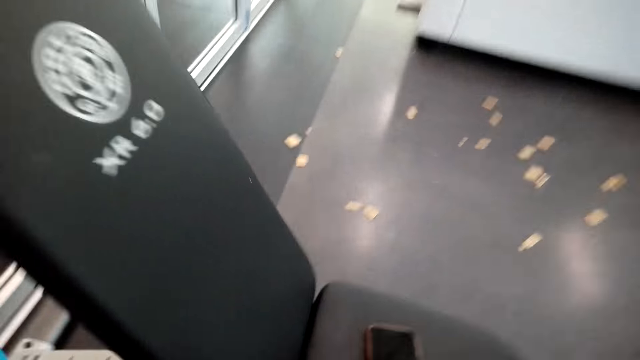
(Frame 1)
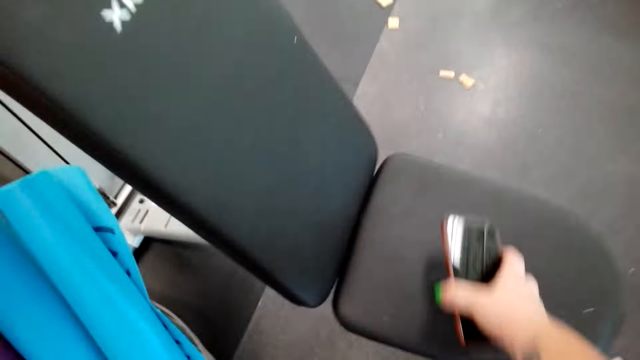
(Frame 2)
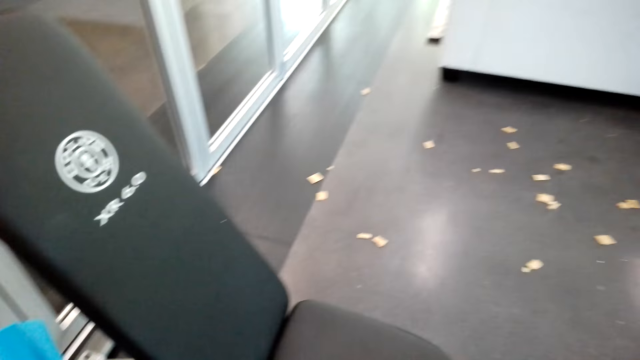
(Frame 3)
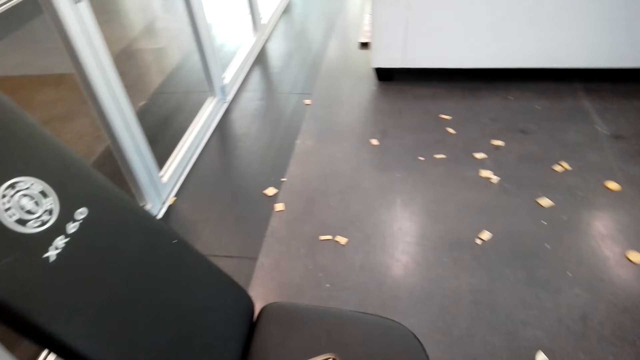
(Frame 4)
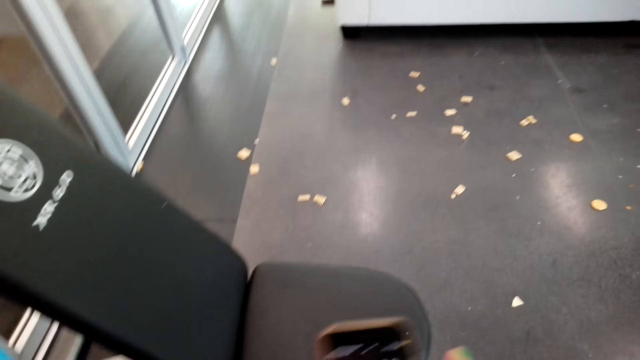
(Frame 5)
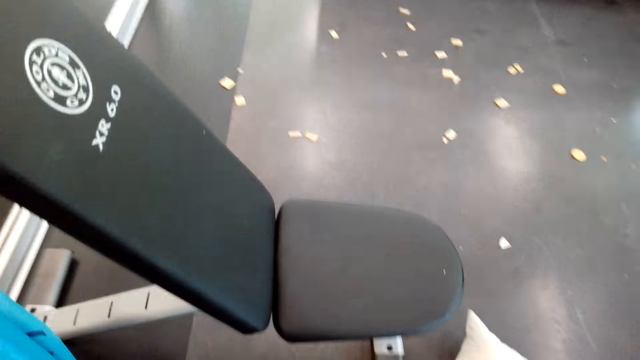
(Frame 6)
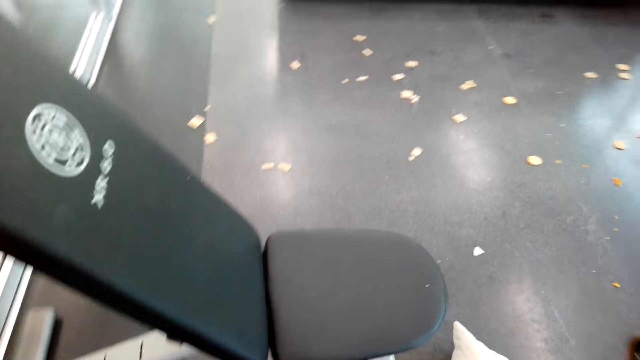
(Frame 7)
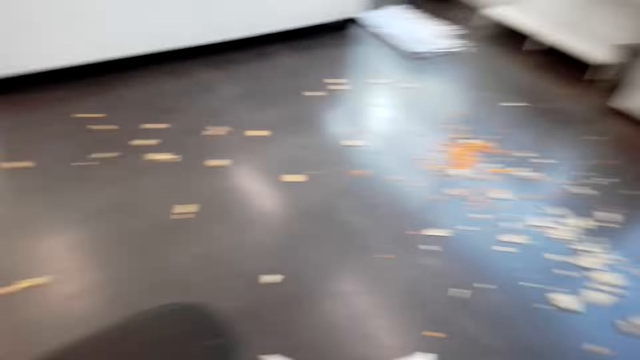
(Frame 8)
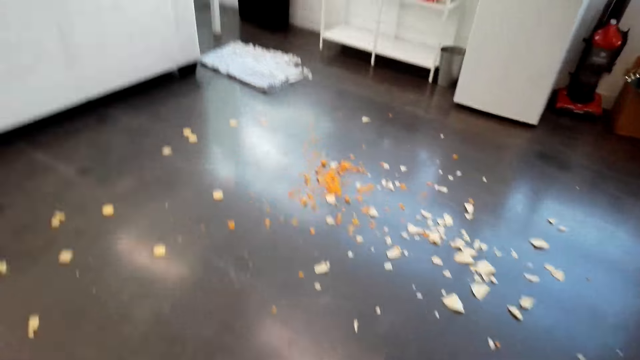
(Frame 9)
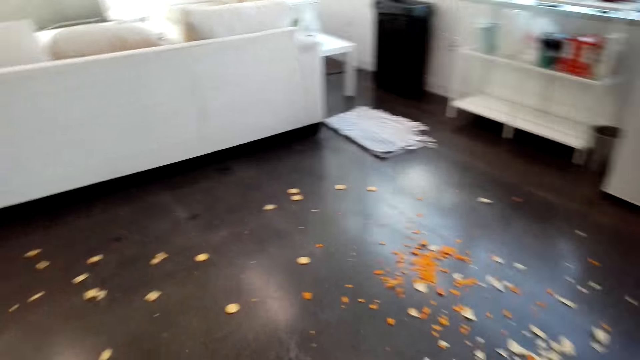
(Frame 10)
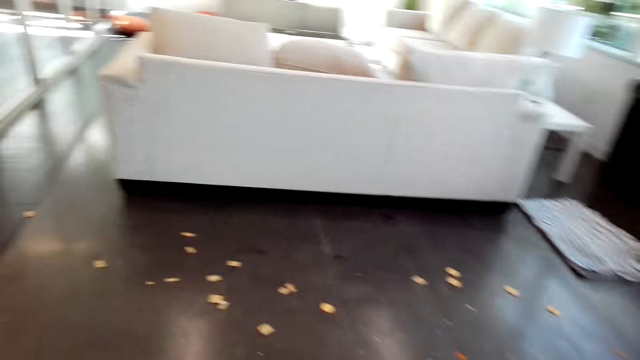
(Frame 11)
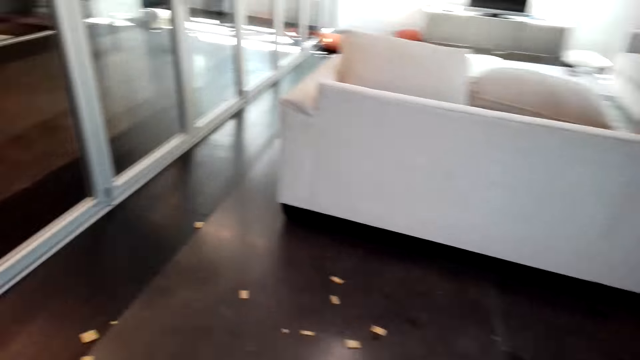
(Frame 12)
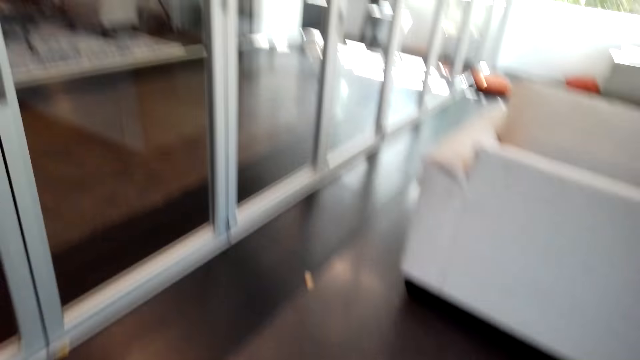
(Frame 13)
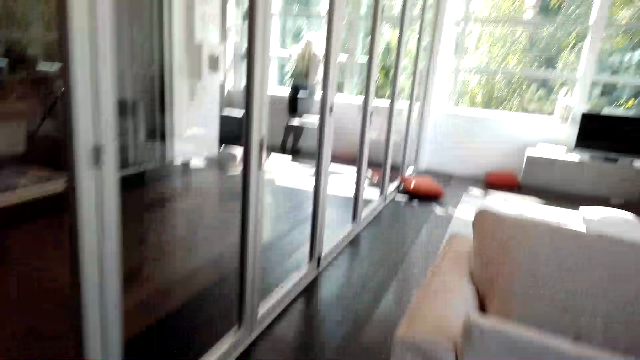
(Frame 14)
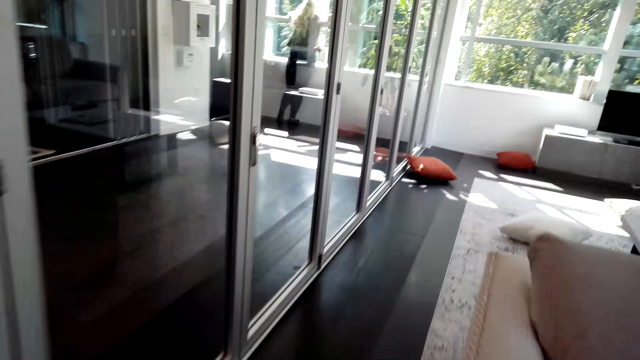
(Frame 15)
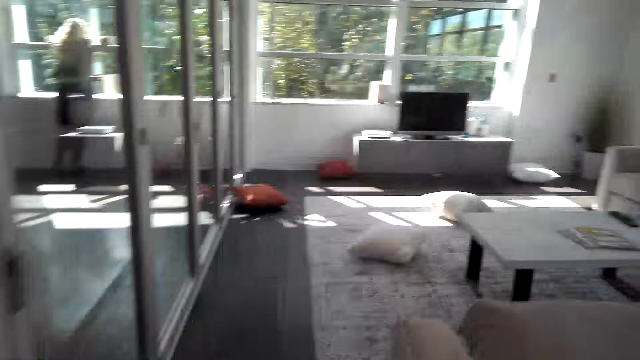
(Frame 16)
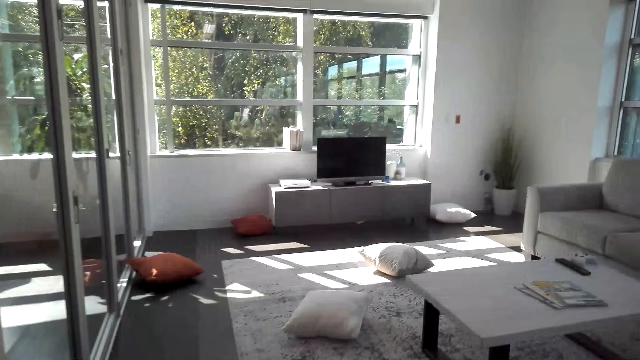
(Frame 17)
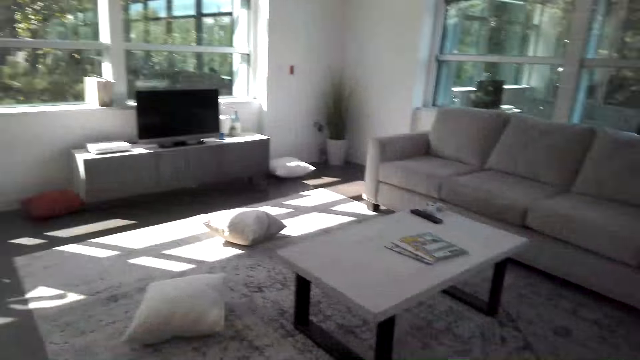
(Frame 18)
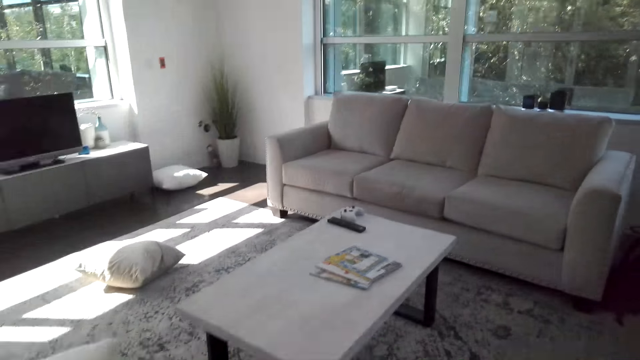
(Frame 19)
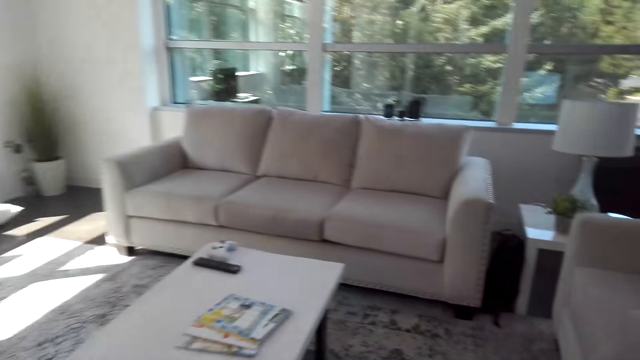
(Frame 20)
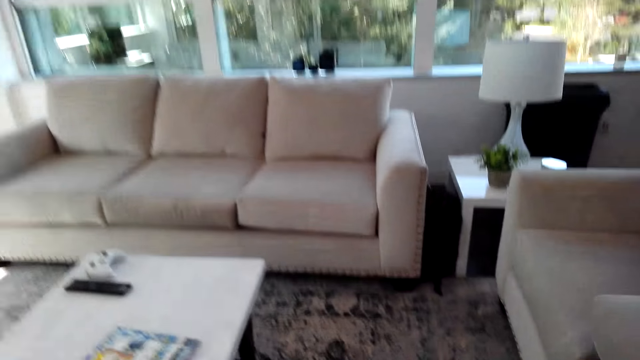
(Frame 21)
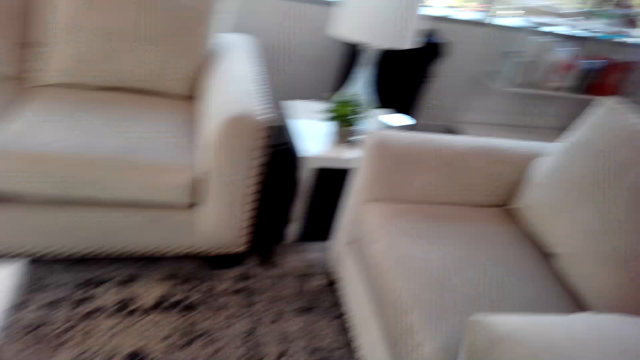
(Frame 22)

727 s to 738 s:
The camera wearer picks up her phone from the bench. They walk around the apartment.

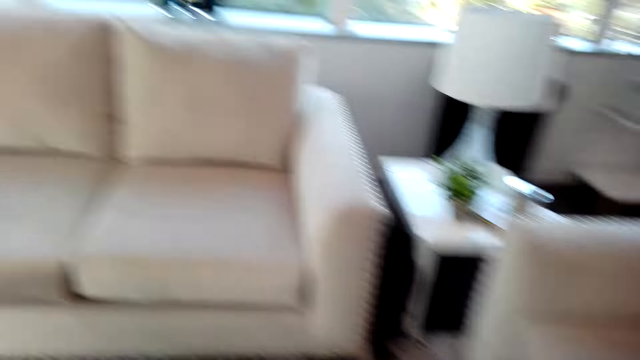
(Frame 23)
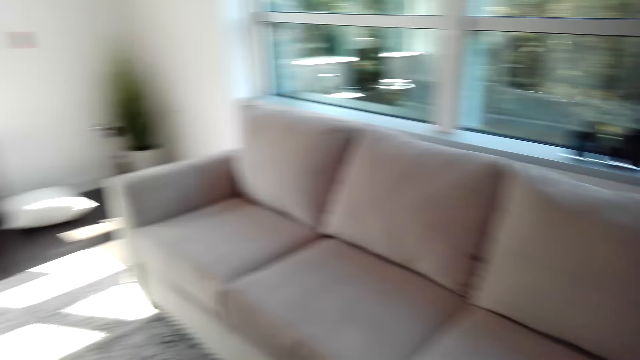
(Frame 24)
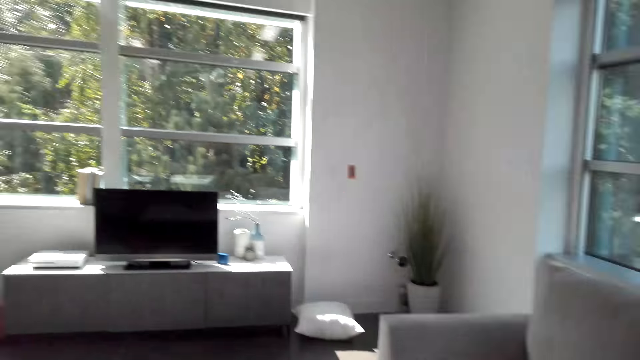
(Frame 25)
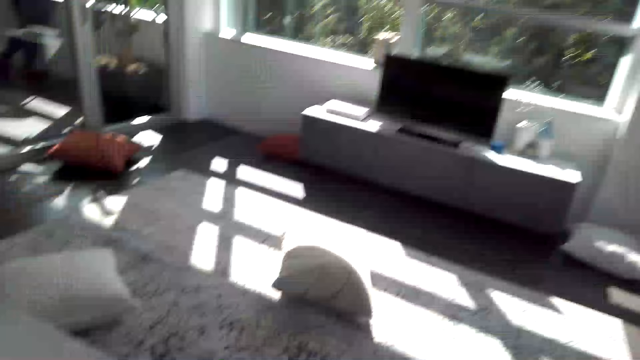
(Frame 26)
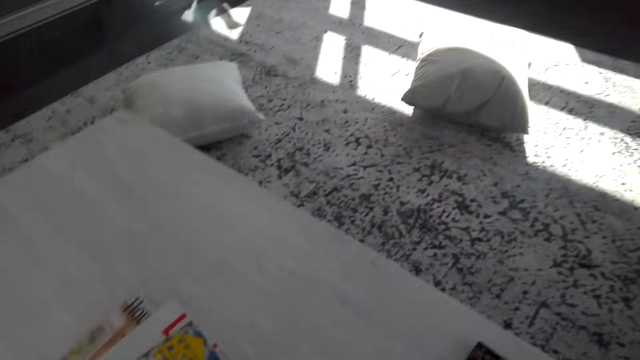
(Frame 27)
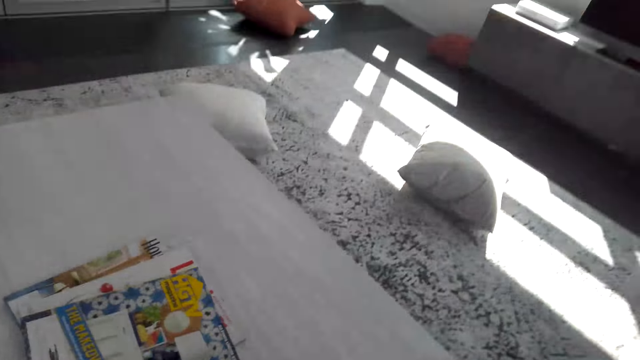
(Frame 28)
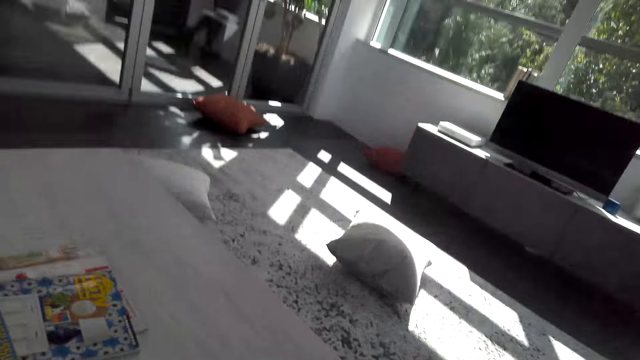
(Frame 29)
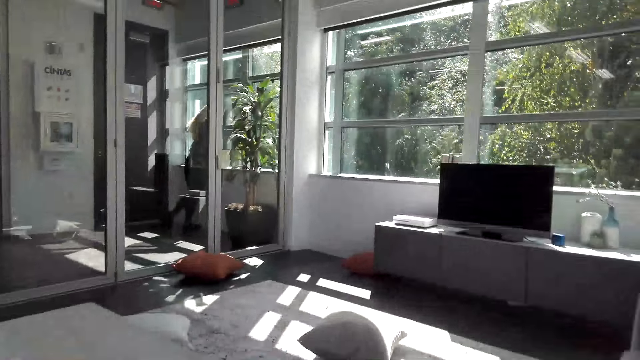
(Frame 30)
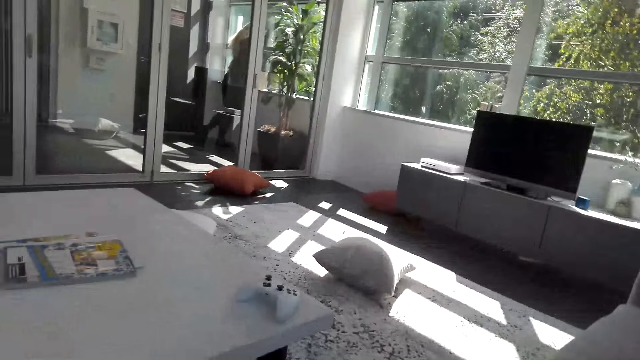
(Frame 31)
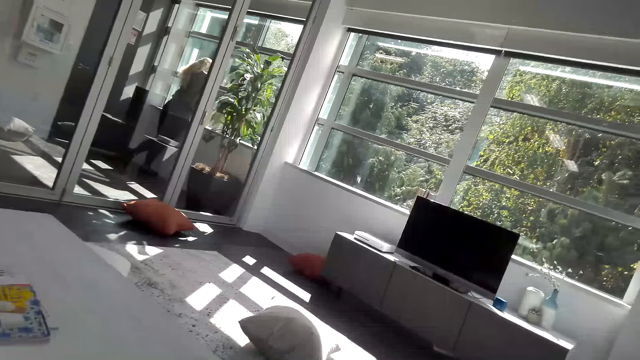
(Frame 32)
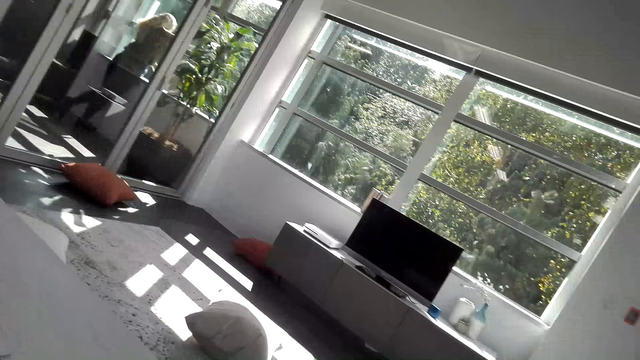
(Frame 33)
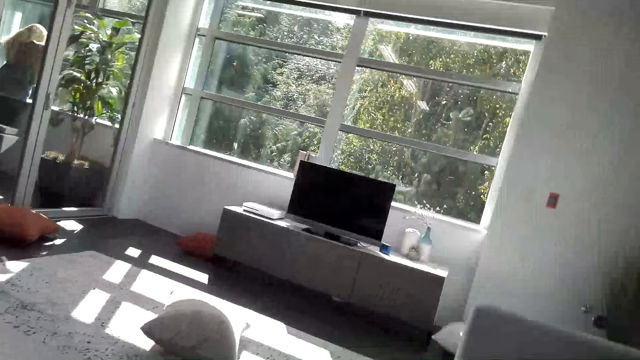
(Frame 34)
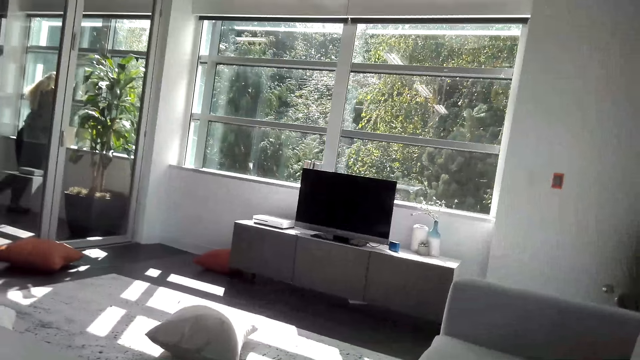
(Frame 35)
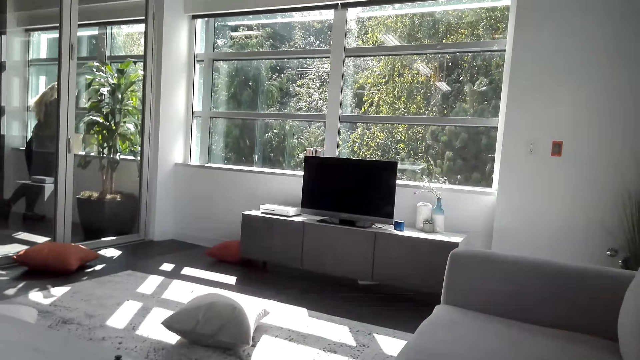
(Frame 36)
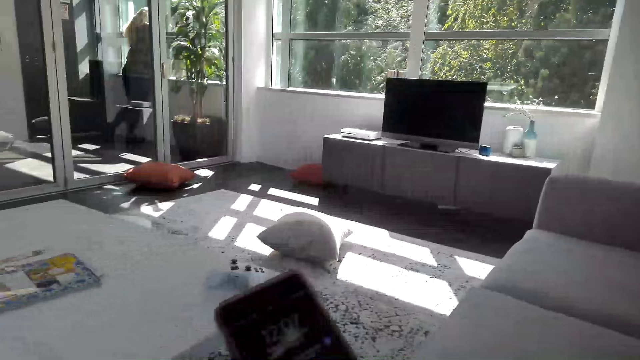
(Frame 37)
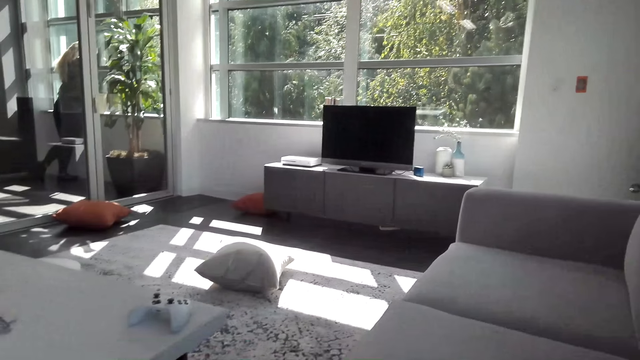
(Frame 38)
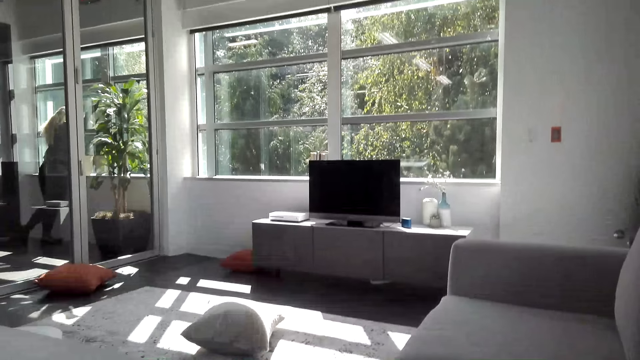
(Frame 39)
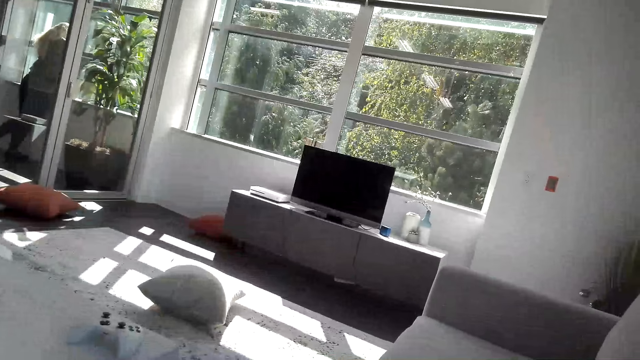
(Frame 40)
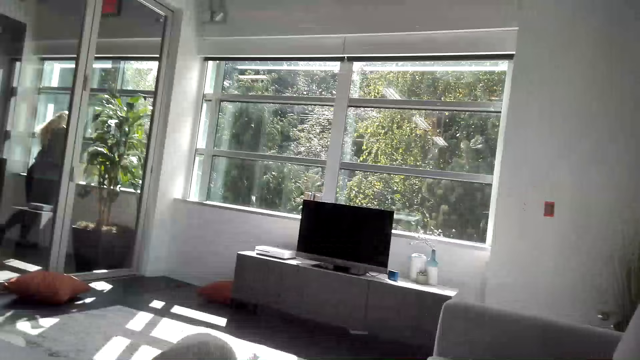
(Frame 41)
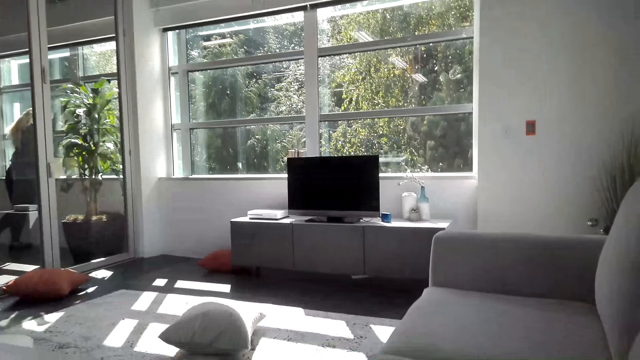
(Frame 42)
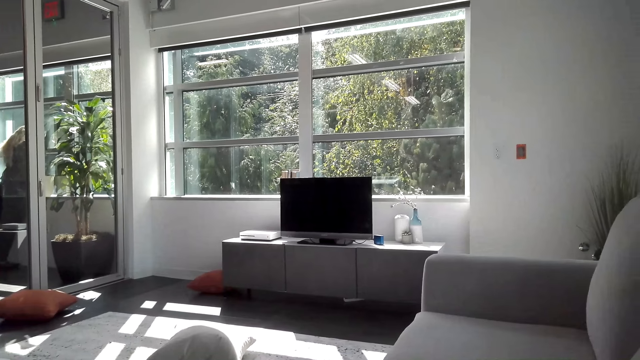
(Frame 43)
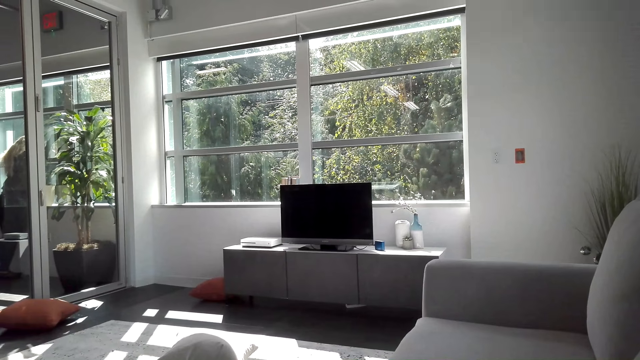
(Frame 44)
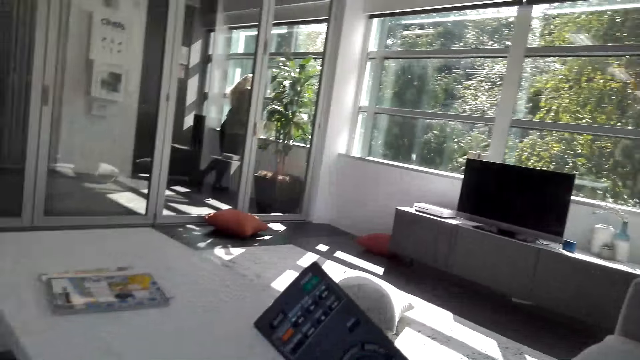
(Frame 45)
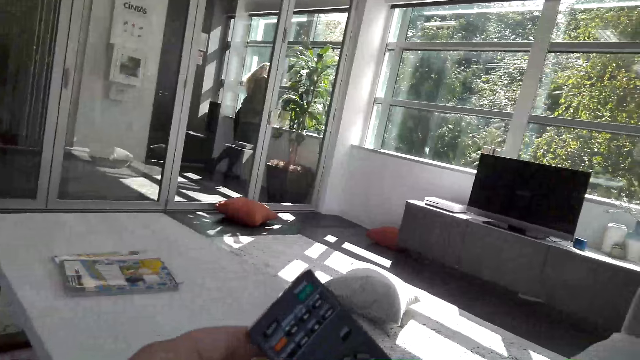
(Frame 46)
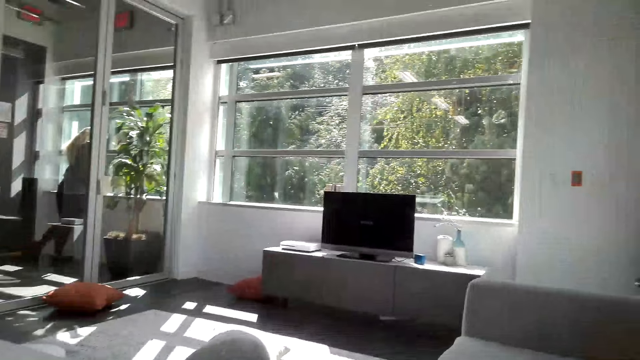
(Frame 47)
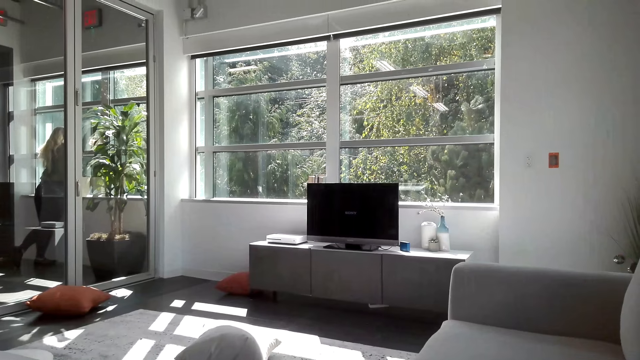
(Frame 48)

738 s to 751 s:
The camera wearer picks up the remote control from the table. They sit on the sofa. They stare at the television. They inspect the remote control.
